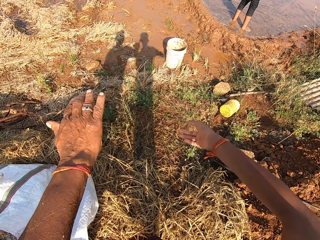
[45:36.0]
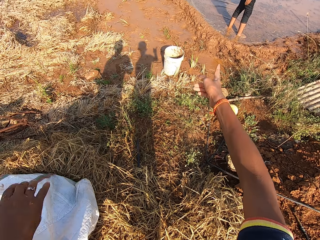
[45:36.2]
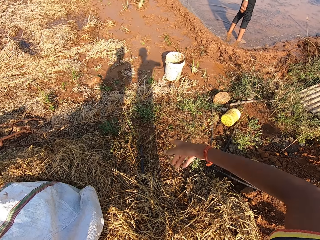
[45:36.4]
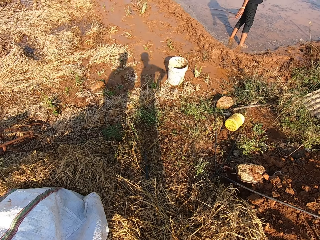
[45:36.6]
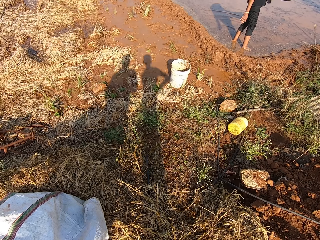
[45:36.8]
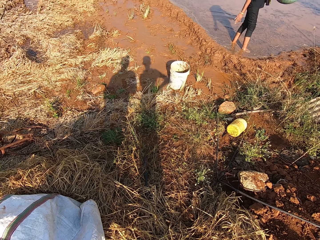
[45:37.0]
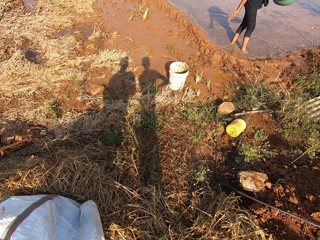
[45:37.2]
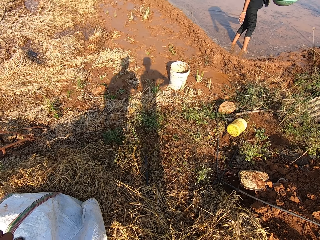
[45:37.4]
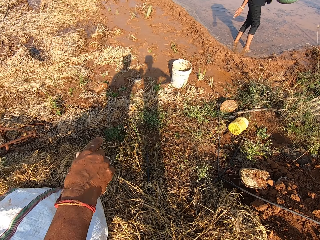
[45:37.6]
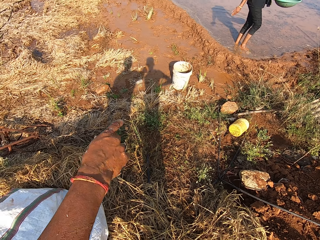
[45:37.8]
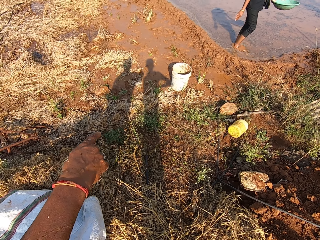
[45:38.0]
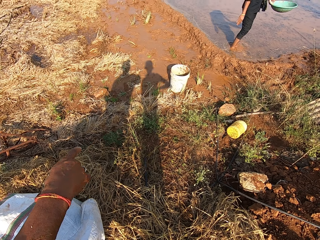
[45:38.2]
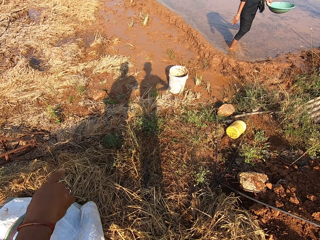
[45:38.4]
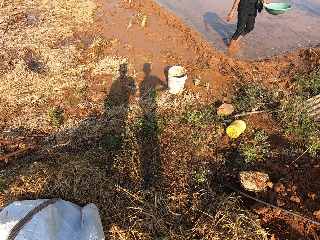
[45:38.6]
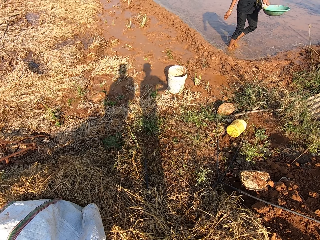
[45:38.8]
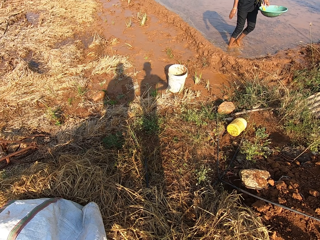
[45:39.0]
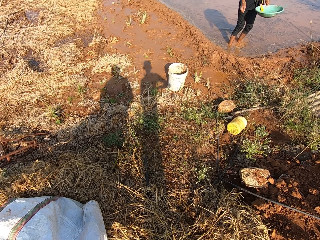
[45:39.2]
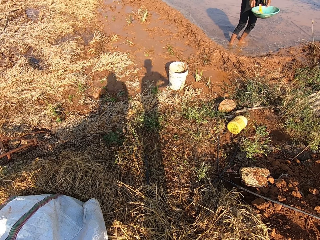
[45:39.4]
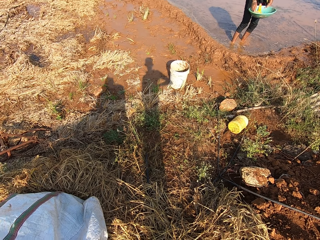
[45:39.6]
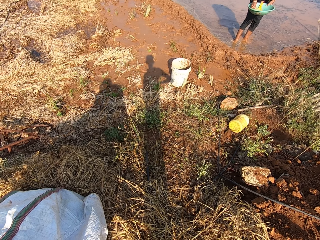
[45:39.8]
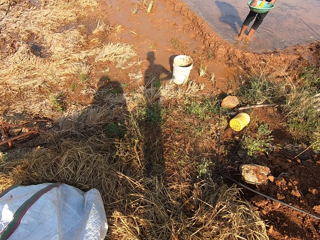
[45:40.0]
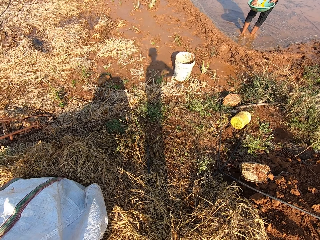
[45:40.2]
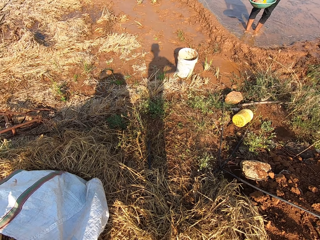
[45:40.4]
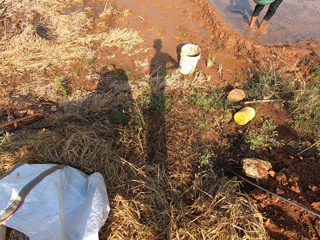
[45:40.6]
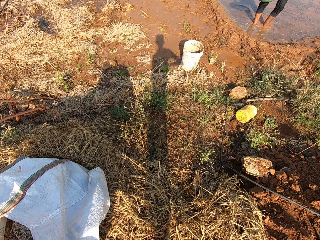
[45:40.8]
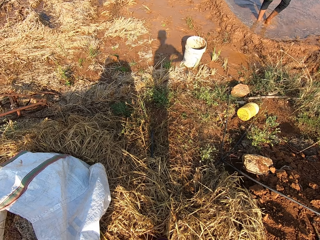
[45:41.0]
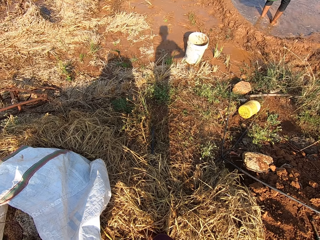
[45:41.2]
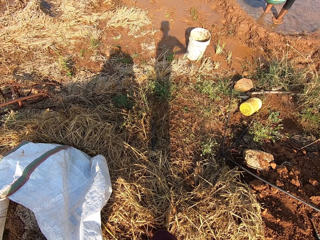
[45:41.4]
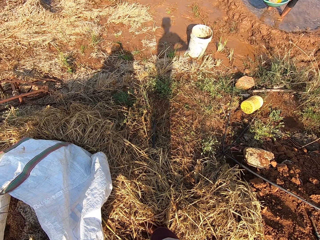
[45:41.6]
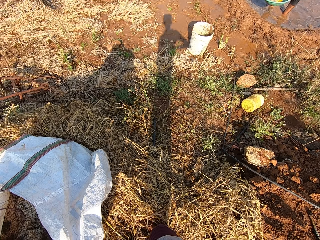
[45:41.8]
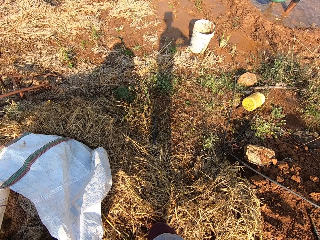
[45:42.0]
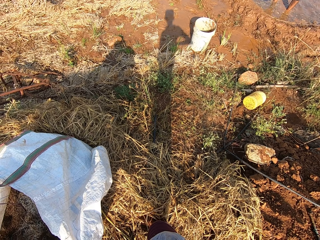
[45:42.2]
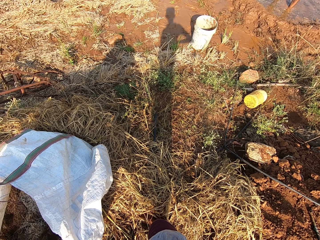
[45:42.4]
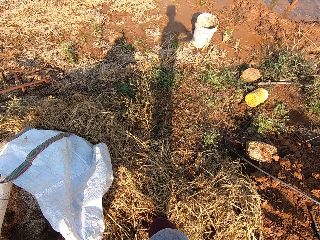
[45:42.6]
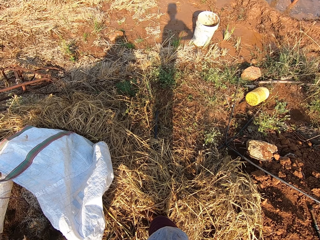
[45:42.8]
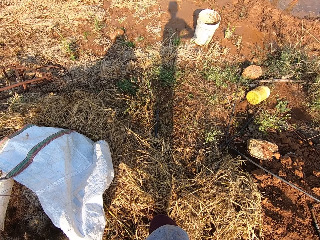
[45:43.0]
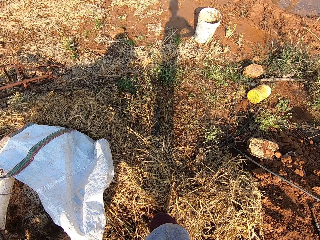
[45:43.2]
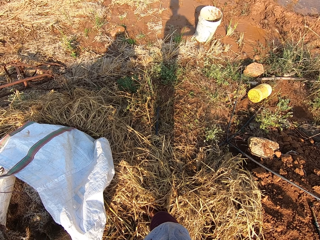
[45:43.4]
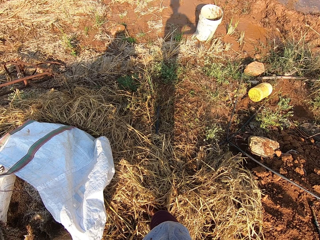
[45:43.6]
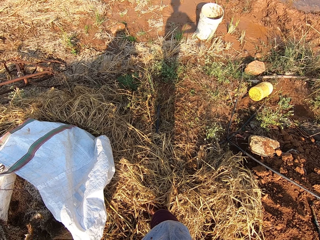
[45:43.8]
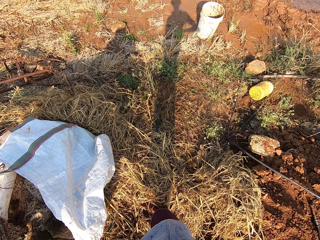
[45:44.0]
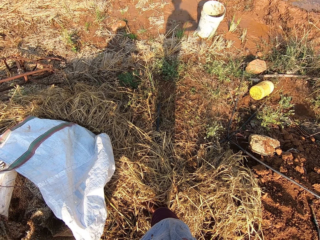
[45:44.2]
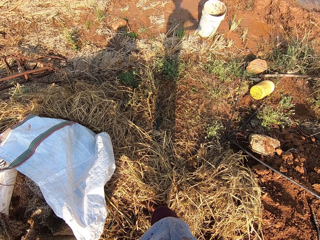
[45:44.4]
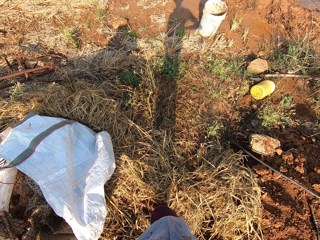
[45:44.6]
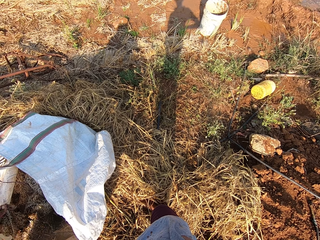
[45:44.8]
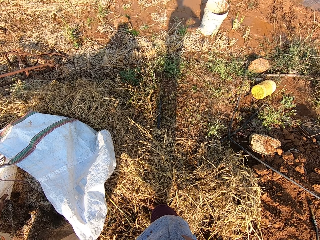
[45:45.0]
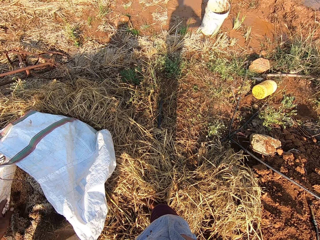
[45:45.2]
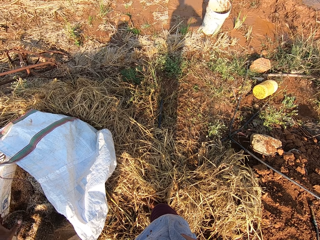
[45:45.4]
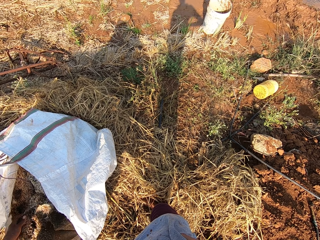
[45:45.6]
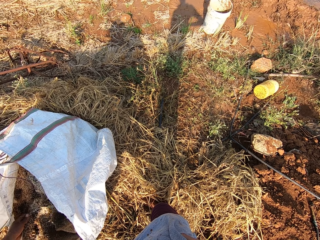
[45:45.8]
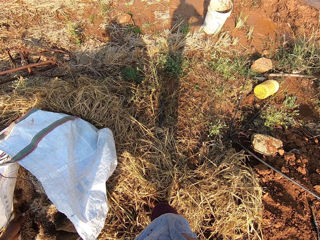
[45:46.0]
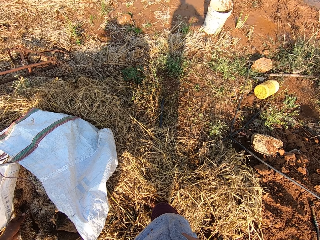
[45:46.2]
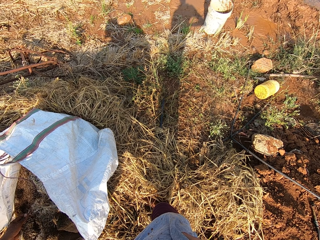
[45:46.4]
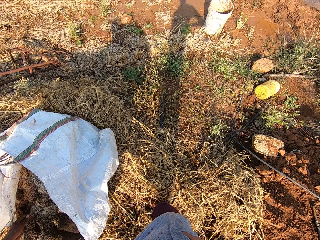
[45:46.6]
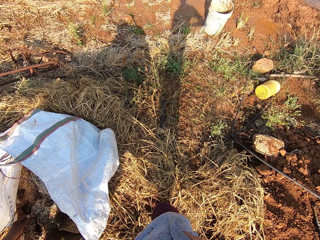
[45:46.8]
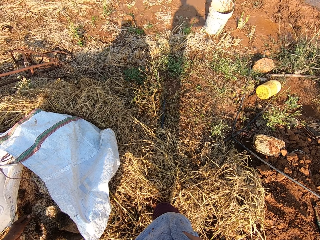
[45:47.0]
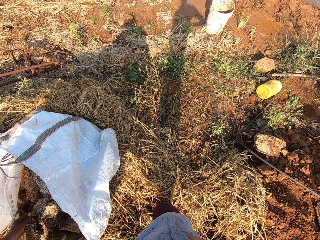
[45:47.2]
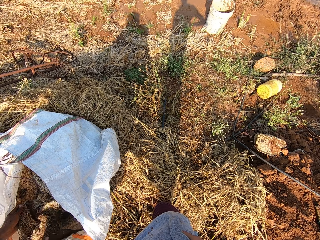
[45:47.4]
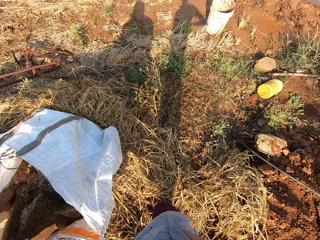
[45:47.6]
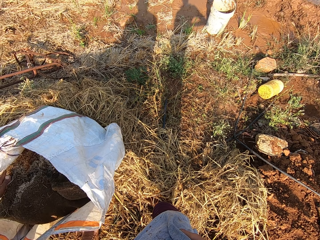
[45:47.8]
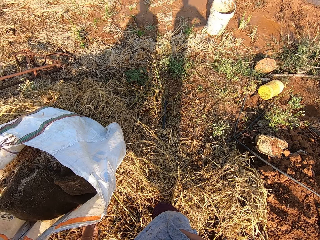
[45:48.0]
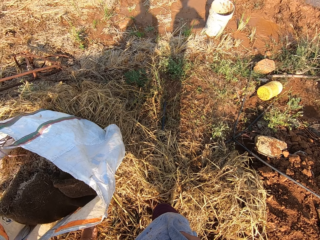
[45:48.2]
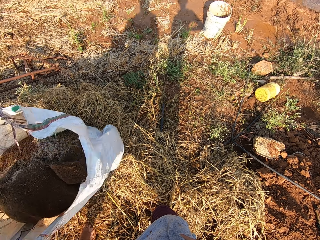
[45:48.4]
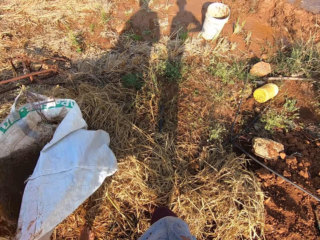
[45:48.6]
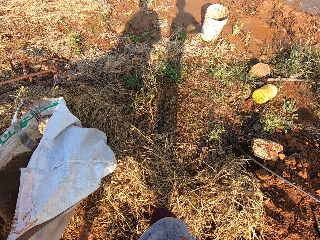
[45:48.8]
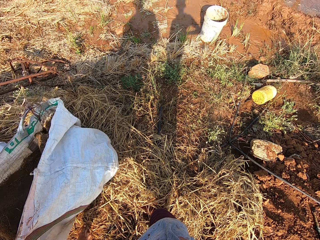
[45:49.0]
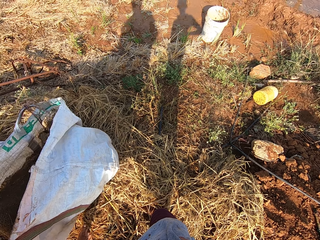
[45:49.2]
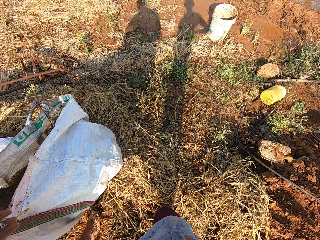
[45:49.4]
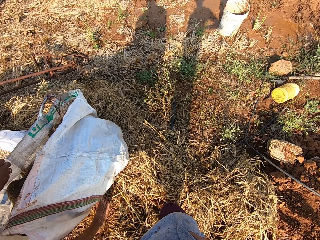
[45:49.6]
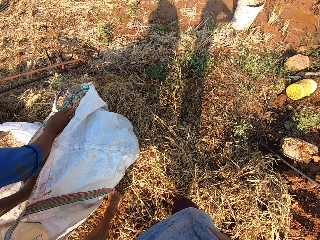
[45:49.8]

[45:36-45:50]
The camera wearer raises his hand. A person moves his hand. A man points at something. Another man dips his right hand in the bowl. The camera wearer stares at the person. The first man moves millet in the sack with both hands. He pours something in the sack.

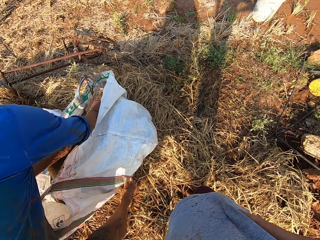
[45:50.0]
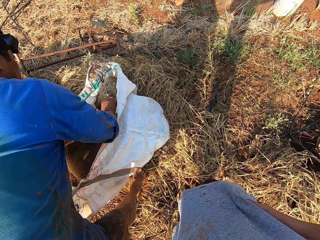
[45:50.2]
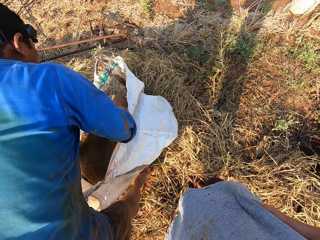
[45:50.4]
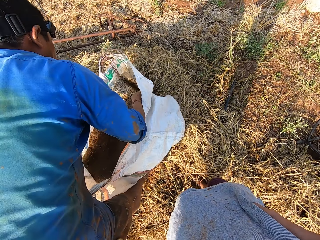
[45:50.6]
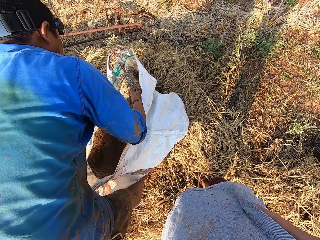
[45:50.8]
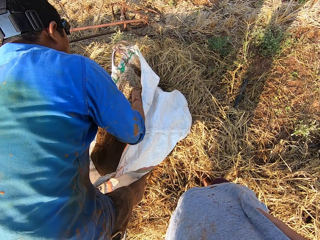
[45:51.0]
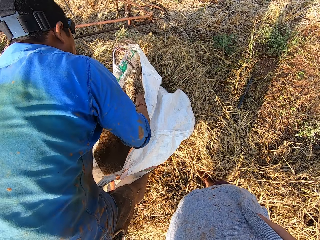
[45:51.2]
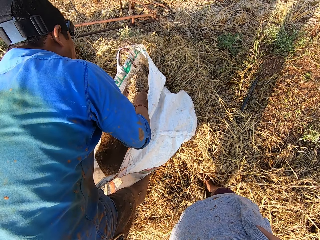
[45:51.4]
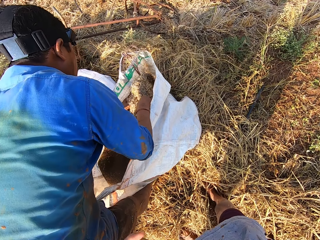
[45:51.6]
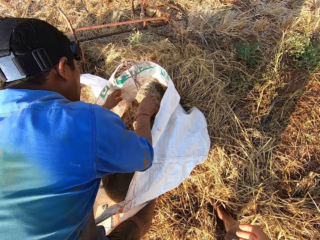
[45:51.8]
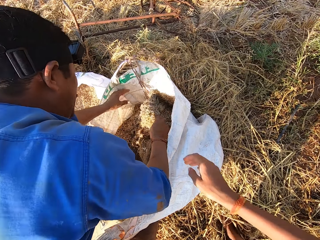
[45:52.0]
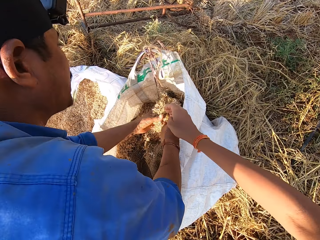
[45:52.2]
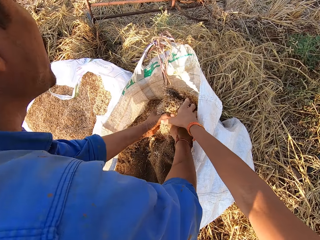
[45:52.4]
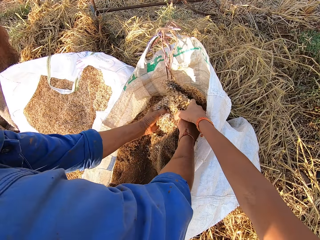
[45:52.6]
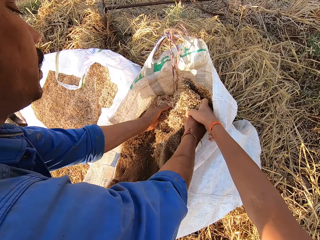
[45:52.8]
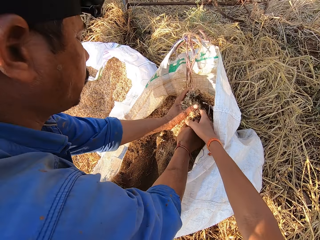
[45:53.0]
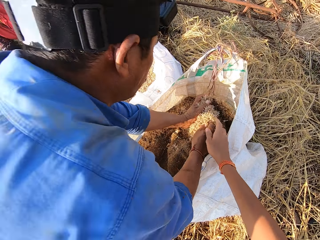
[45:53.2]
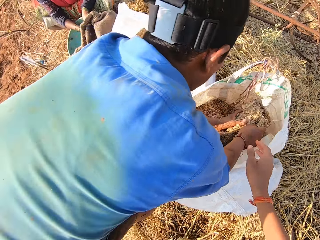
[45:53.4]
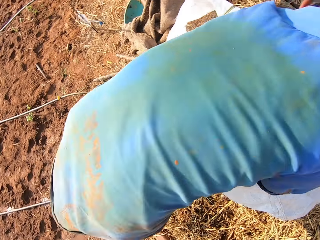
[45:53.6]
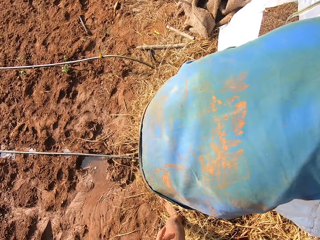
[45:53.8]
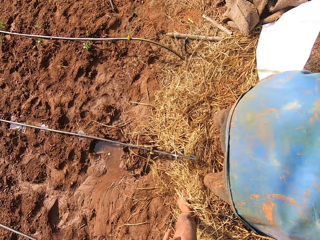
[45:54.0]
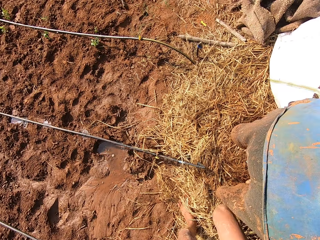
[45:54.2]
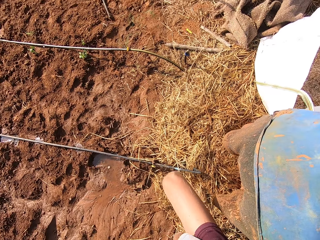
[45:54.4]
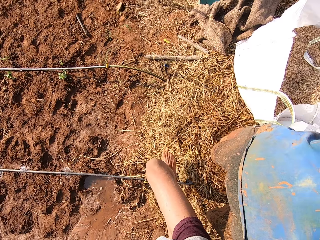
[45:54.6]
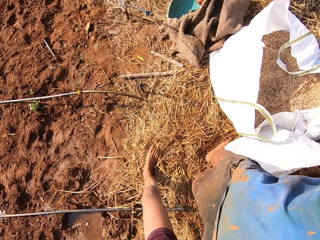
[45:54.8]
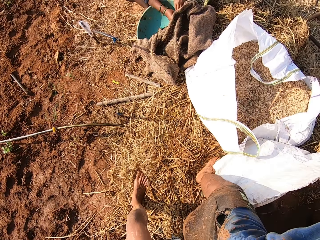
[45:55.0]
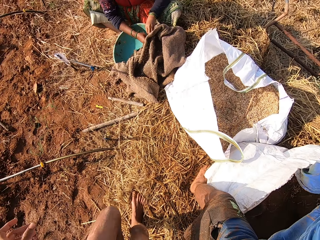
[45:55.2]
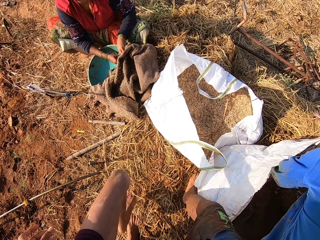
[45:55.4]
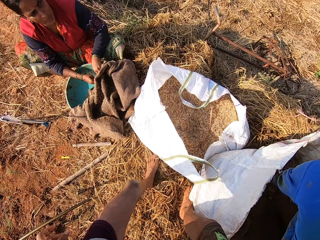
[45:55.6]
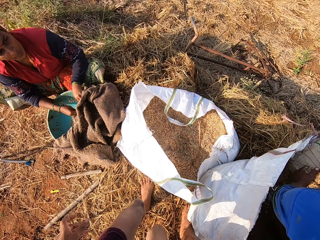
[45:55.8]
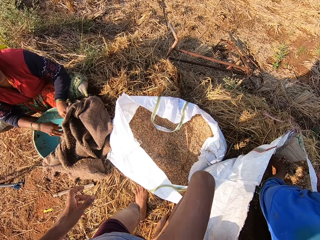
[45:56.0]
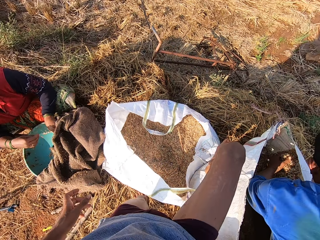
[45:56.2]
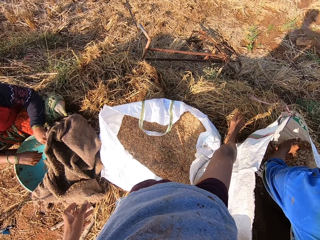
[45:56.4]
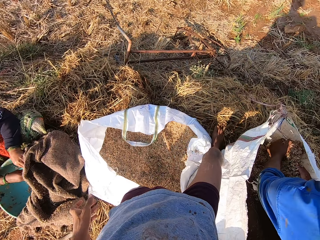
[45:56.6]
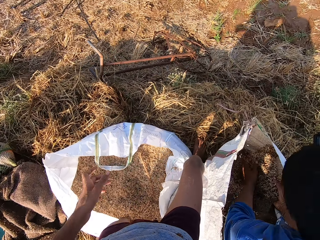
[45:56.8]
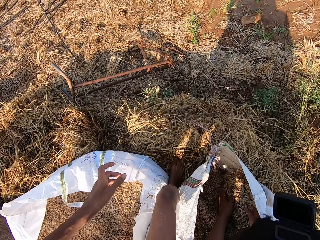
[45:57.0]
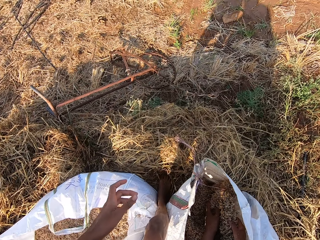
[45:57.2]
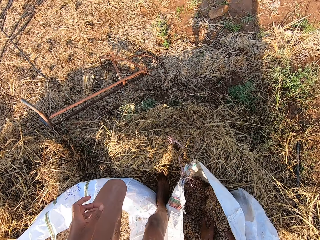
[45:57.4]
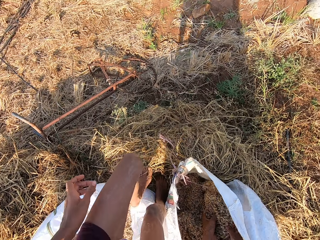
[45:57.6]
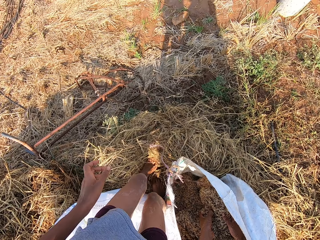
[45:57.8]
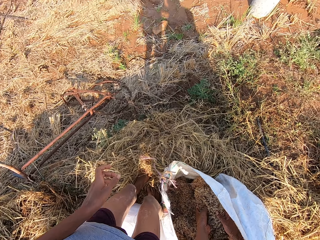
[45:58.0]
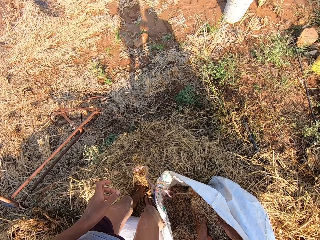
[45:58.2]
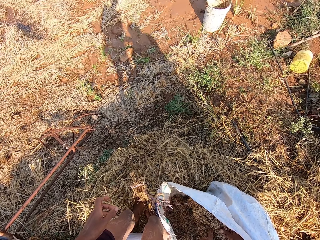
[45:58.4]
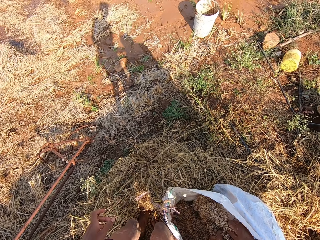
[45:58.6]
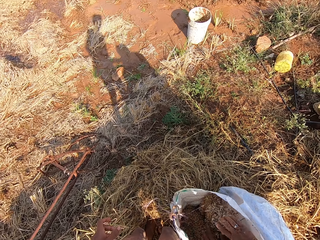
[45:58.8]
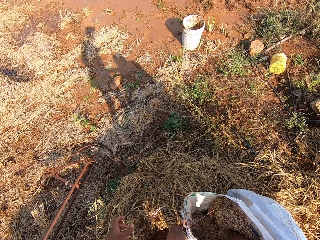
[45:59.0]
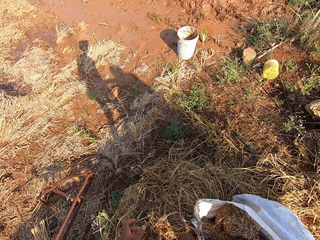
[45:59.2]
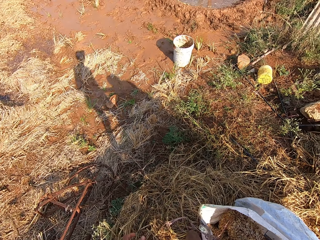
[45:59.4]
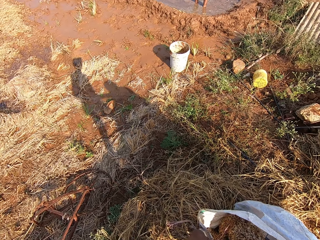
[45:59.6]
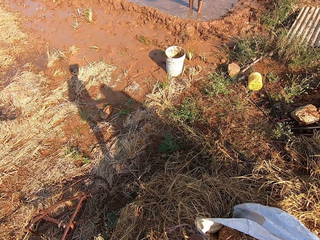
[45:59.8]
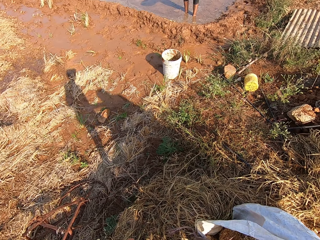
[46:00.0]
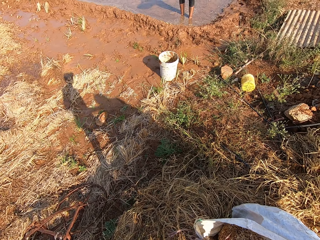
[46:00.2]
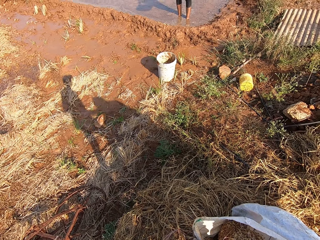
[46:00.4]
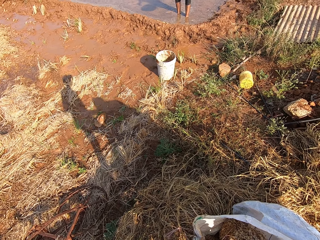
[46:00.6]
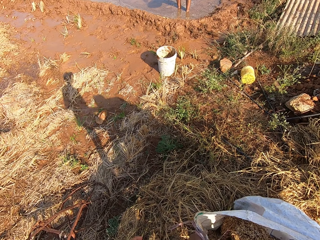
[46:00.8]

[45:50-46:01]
The camera wearer dips his right hand in the sack. He holds the sack. He looks around. He stares at a person.
